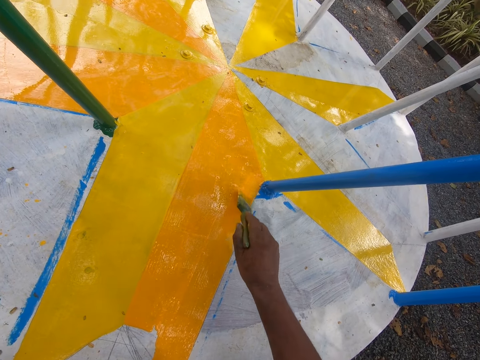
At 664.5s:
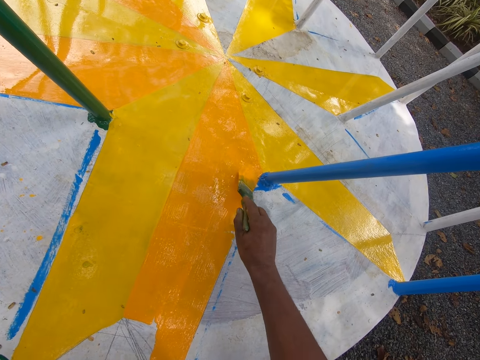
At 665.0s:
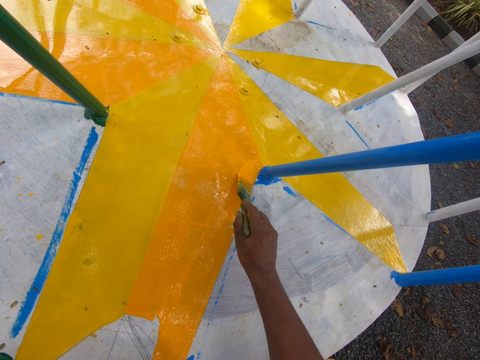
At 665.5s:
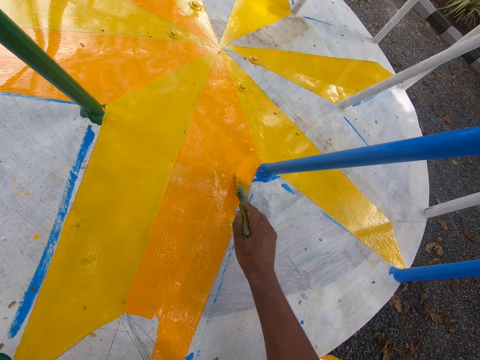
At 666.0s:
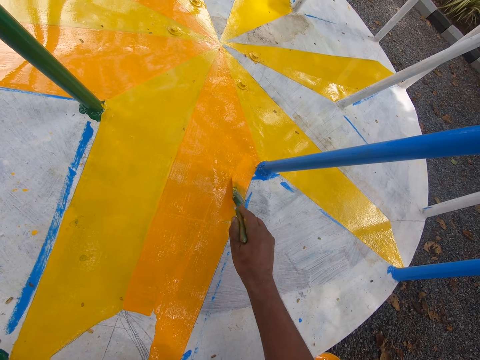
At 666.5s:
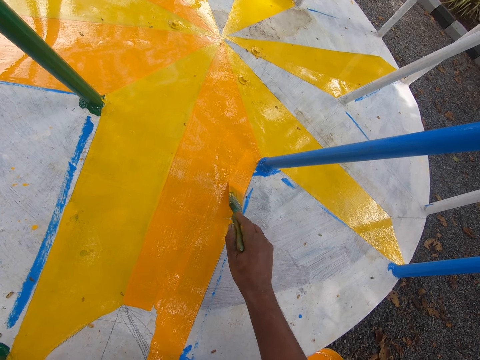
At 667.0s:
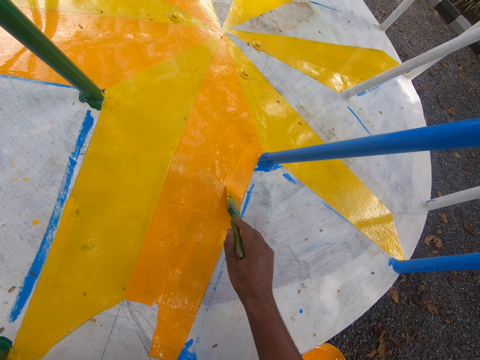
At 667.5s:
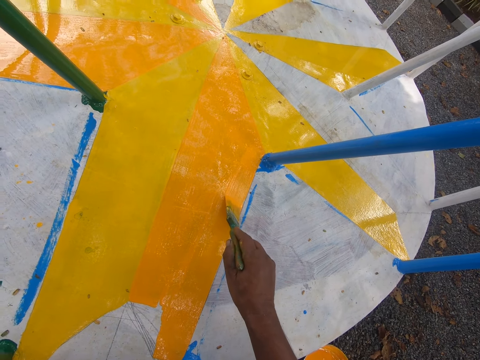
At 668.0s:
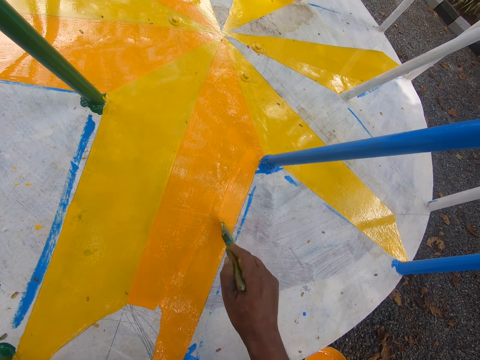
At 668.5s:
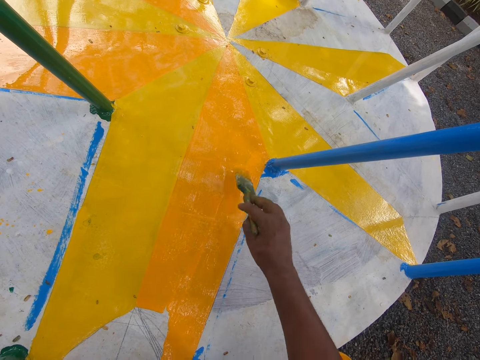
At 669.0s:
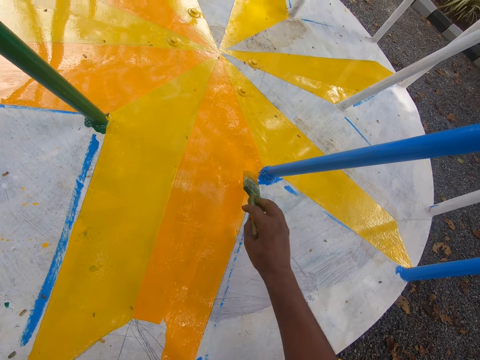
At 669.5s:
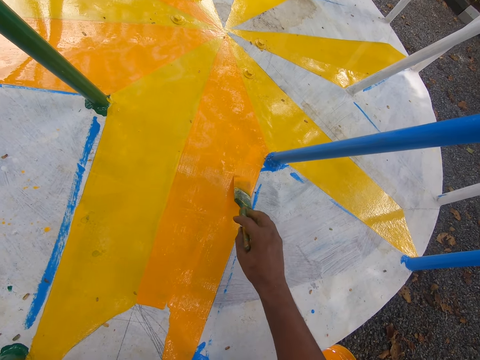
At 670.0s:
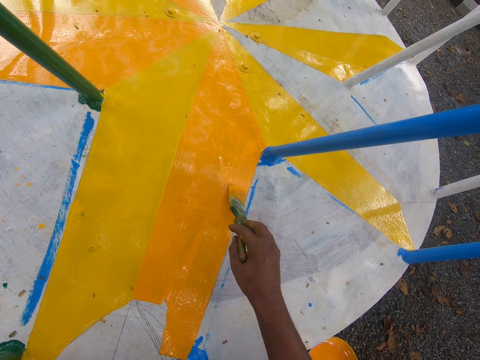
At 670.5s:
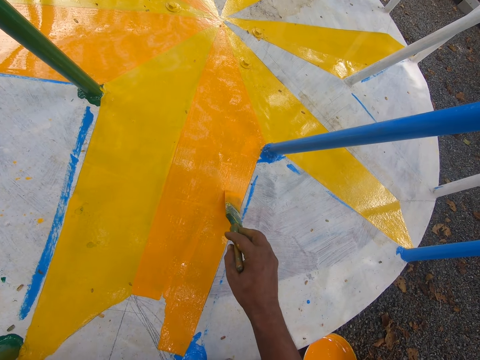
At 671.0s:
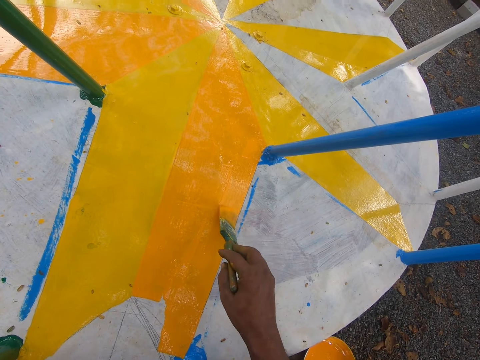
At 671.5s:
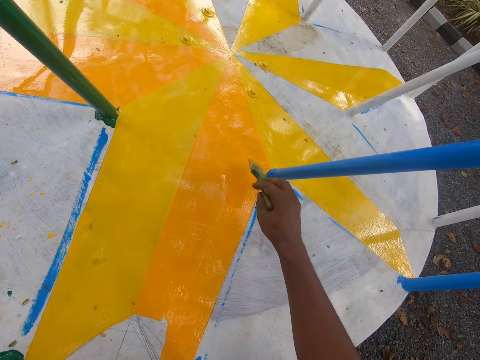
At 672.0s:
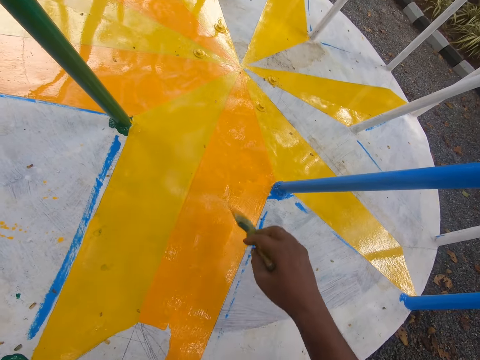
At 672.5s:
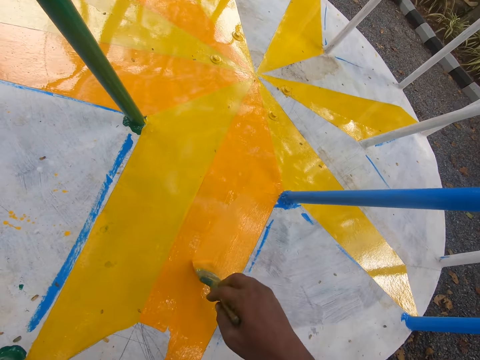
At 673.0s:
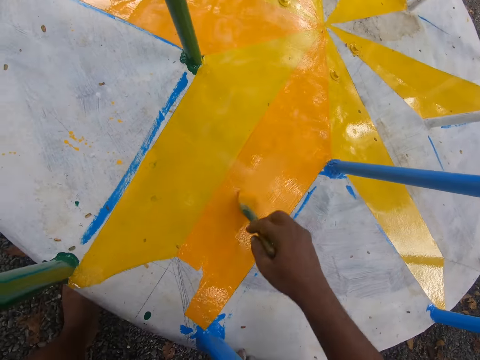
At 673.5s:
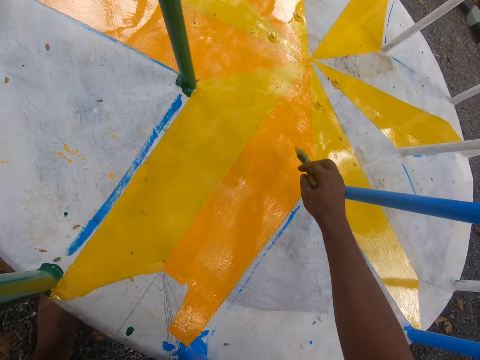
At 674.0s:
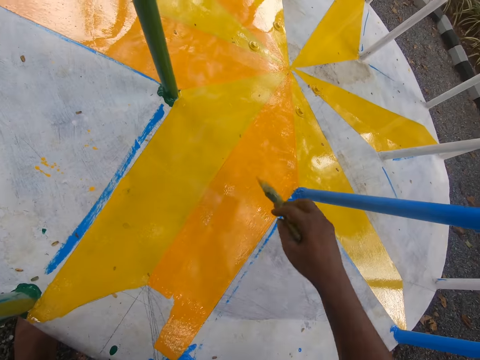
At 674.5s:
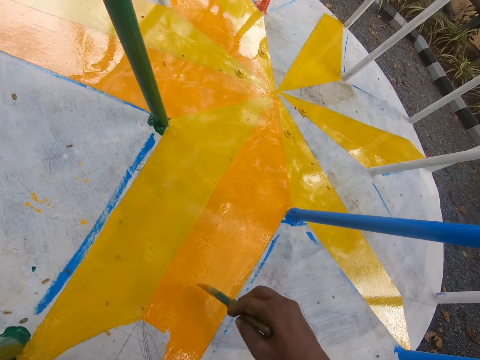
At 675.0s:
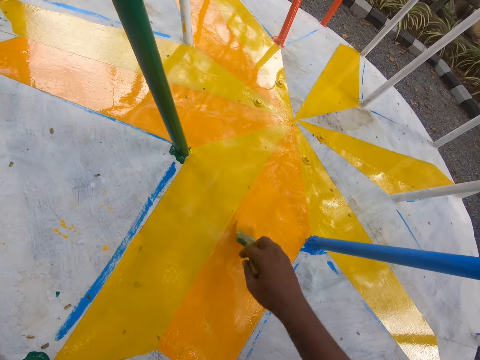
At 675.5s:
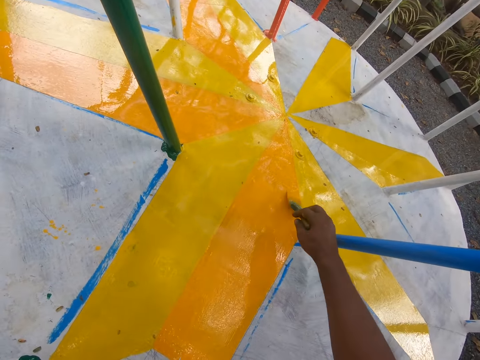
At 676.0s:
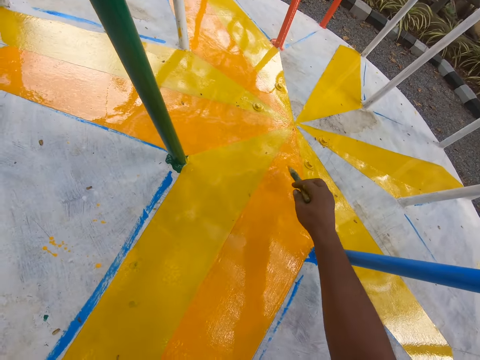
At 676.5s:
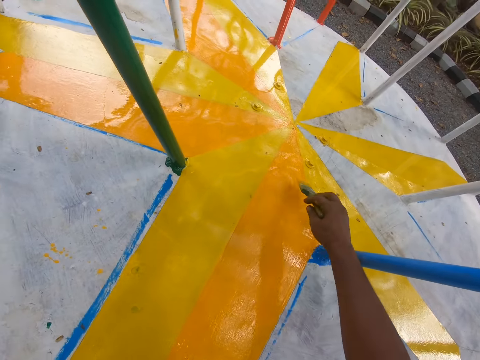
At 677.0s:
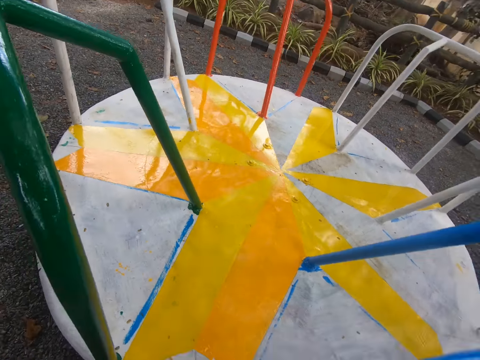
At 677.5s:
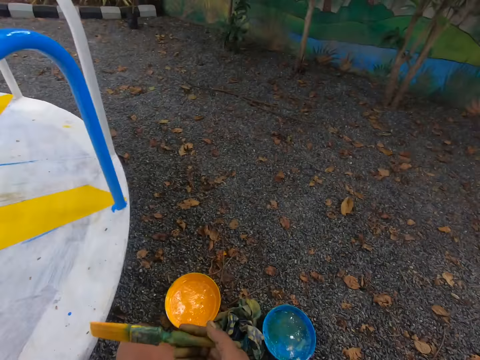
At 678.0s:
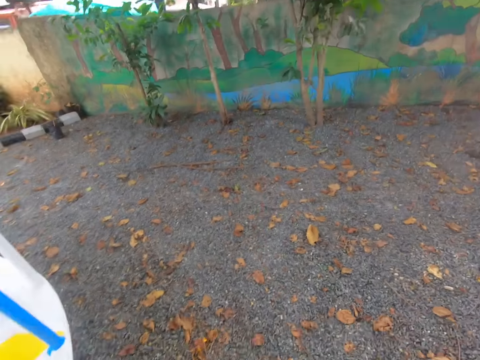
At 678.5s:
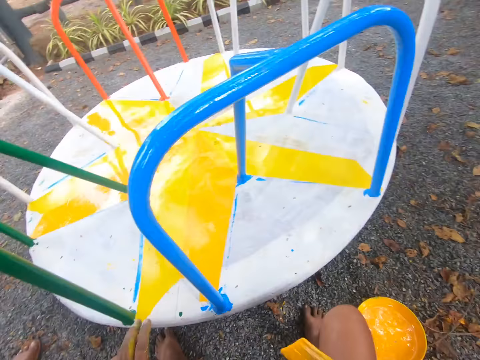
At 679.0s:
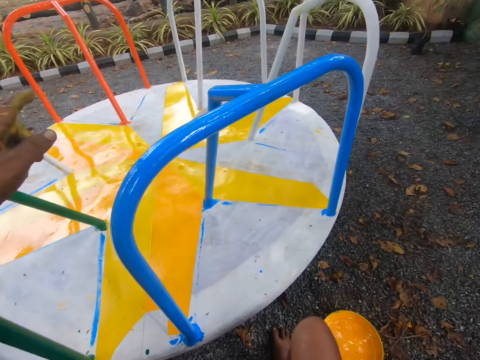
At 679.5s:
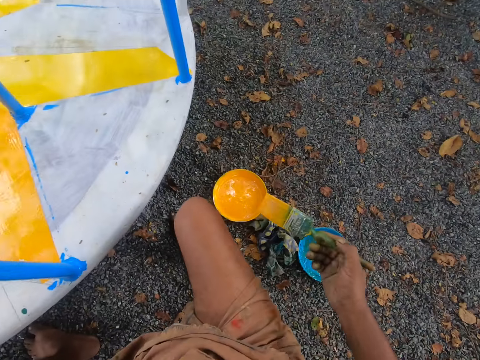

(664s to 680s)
The camera wearer paints a roundabout with a brush repeatedly. They sit.

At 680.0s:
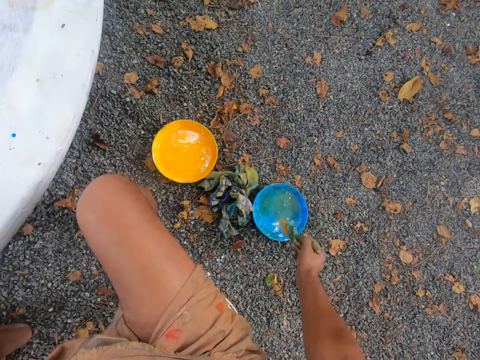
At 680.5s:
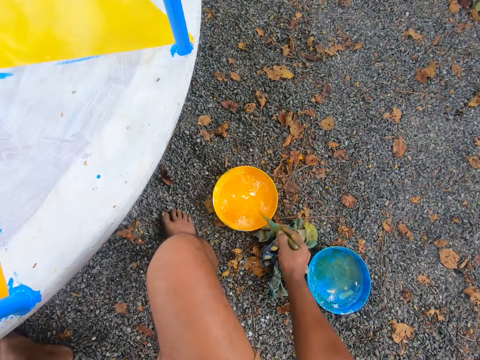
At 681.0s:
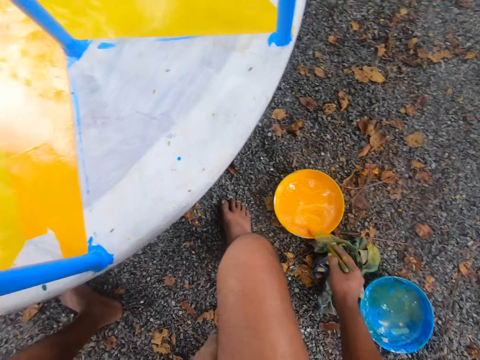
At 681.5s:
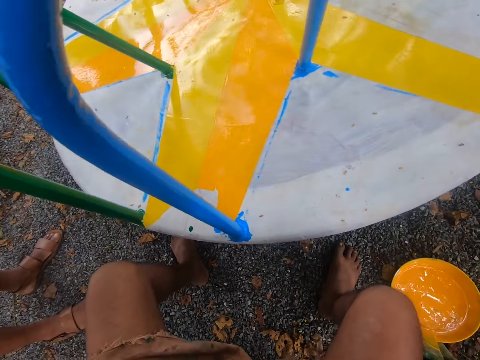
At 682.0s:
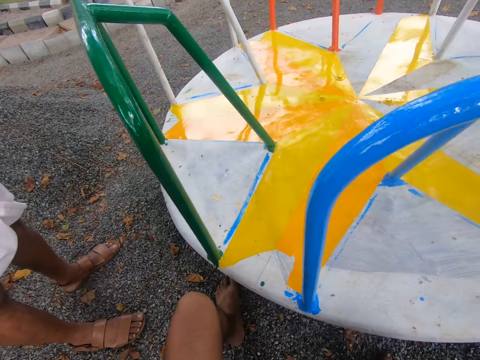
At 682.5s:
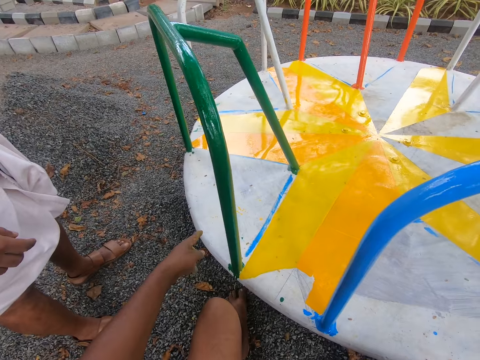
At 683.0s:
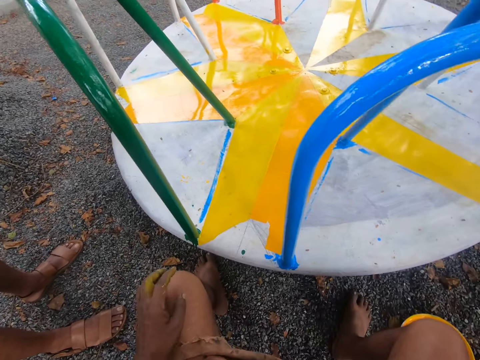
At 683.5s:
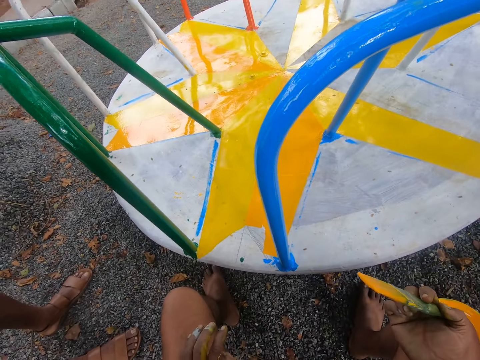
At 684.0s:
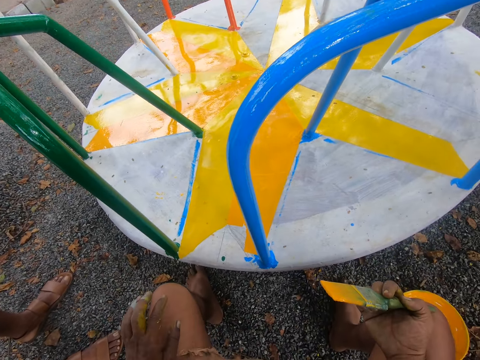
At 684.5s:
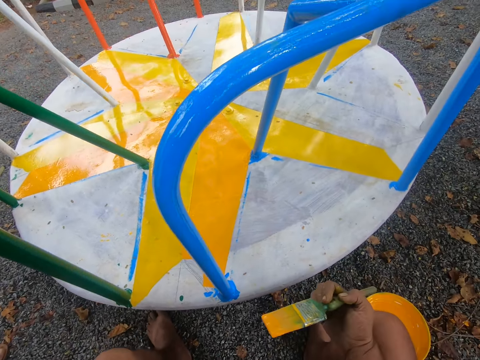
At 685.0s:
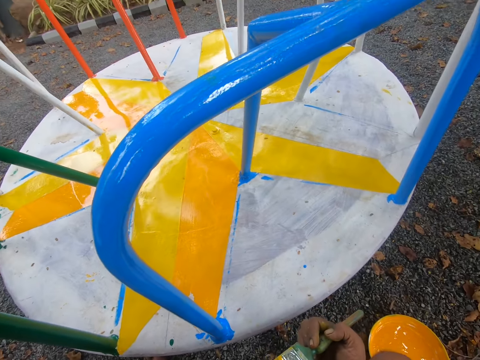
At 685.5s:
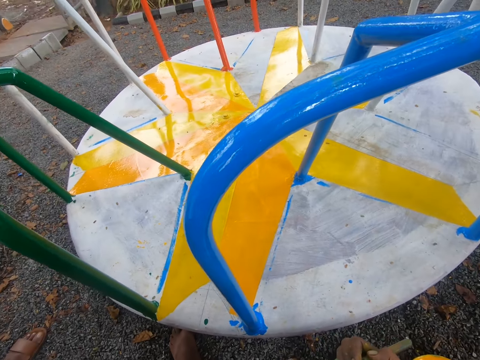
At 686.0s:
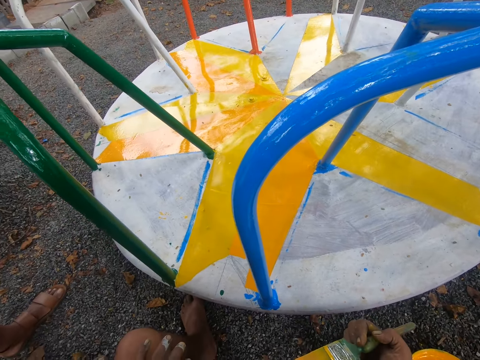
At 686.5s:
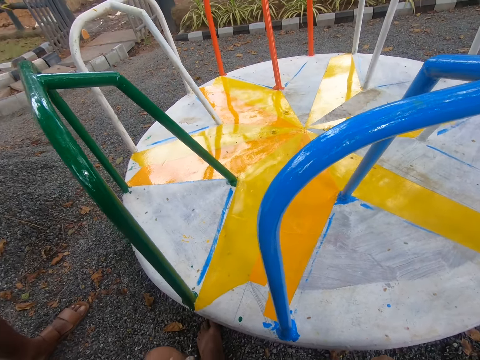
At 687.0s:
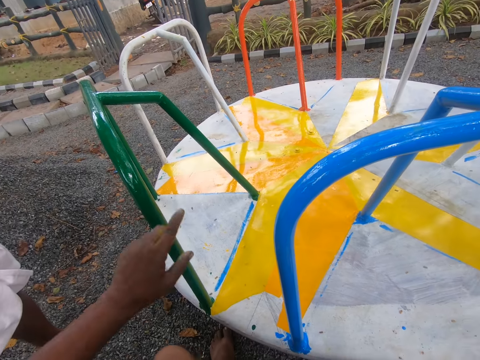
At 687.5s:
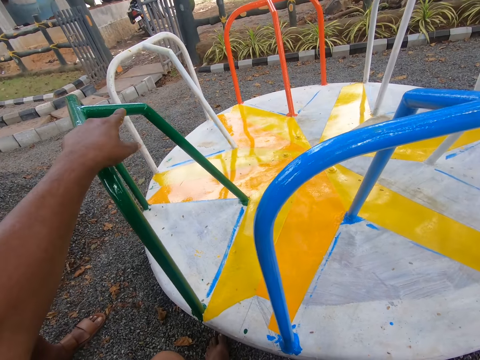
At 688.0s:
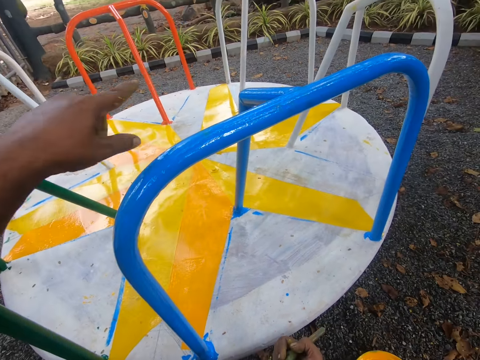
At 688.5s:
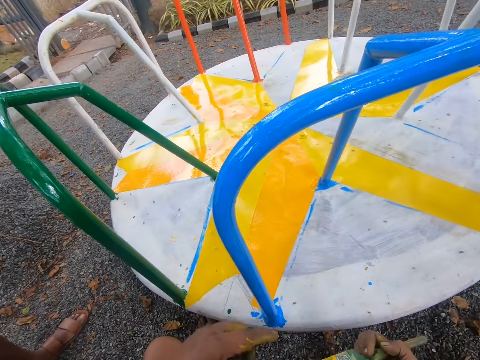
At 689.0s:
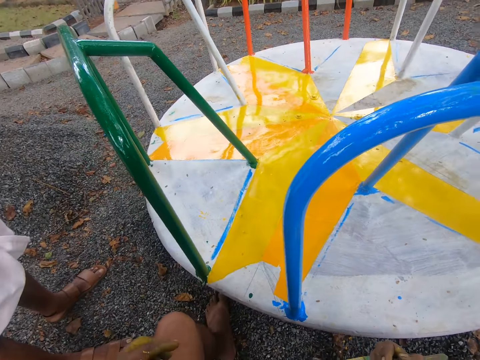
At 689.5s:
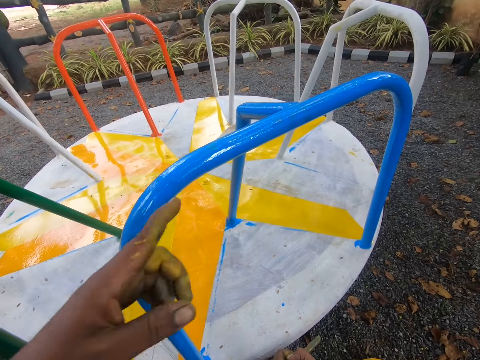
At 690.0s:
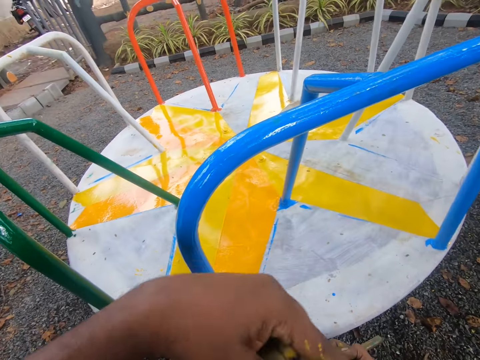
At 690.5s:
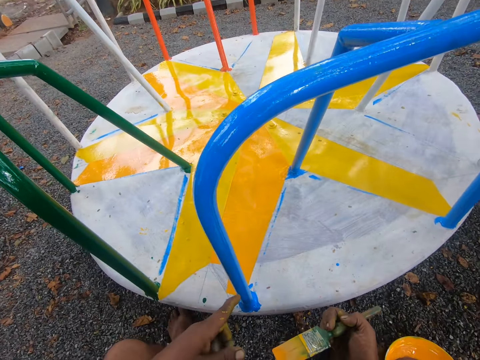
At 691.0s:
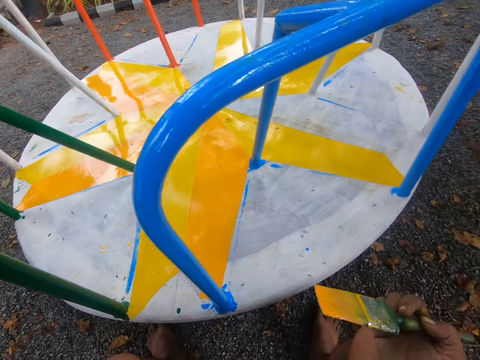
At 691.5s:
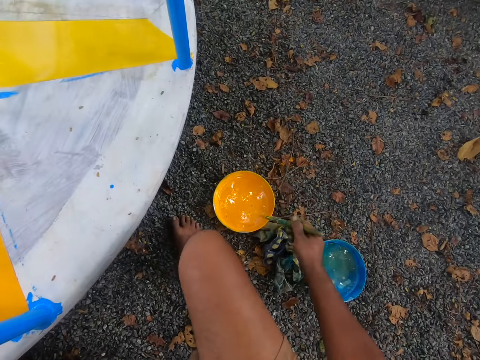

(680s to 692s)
The camera wearer dips the paintbrush in the bowl with his right hand. He converses with a man.
